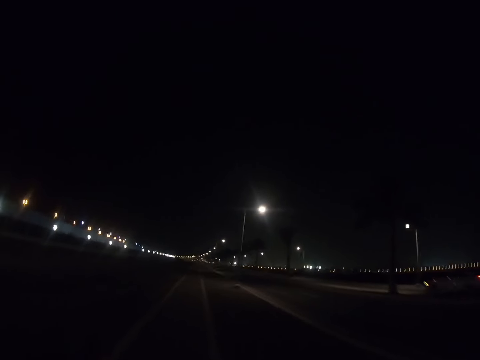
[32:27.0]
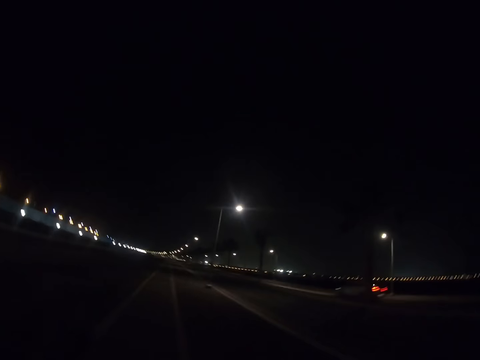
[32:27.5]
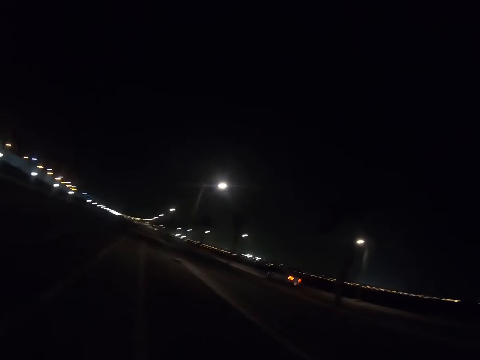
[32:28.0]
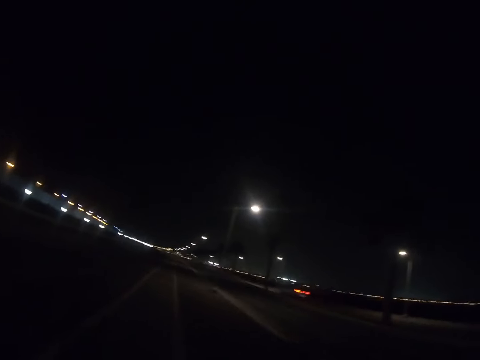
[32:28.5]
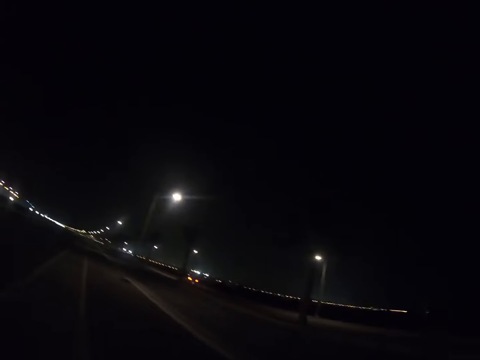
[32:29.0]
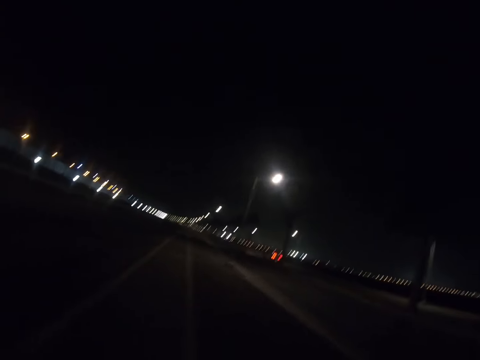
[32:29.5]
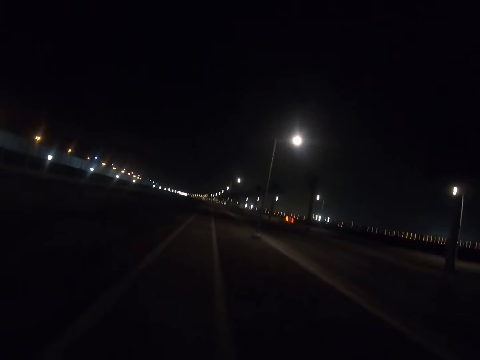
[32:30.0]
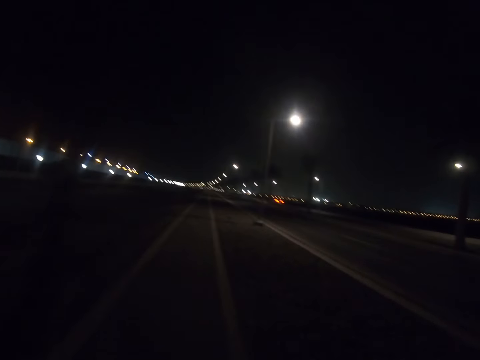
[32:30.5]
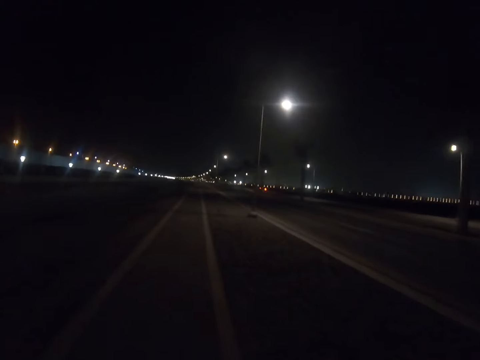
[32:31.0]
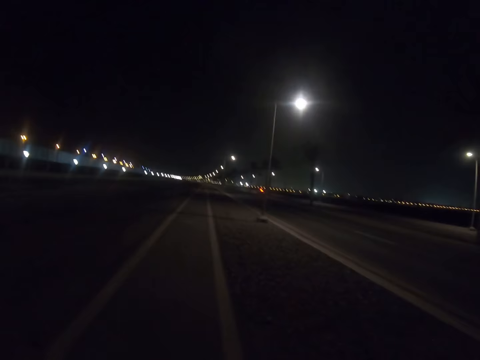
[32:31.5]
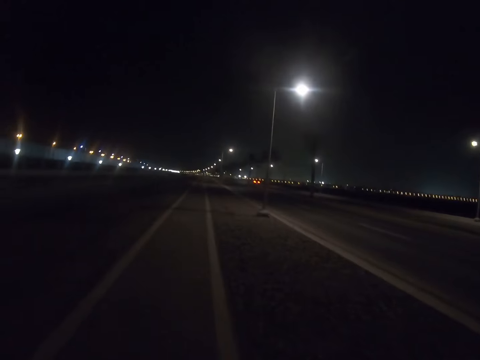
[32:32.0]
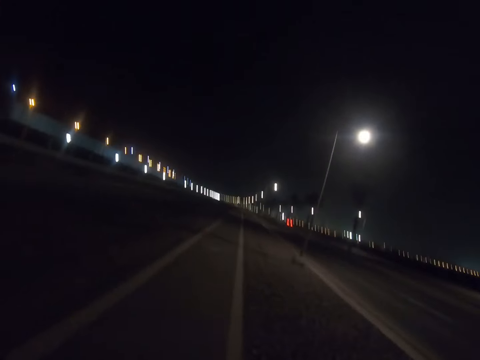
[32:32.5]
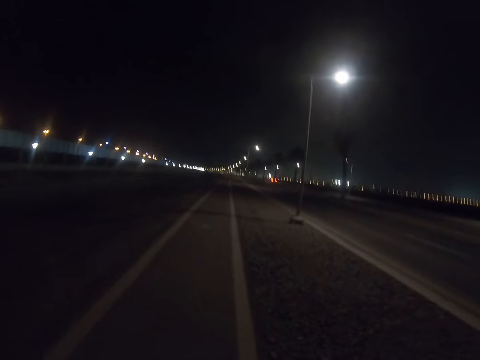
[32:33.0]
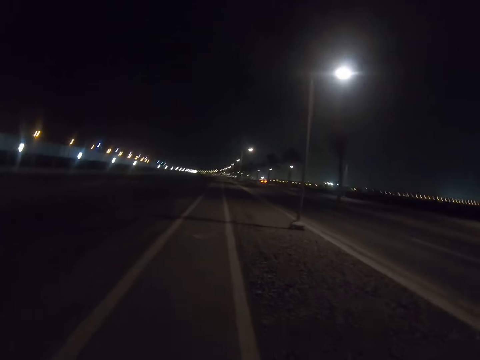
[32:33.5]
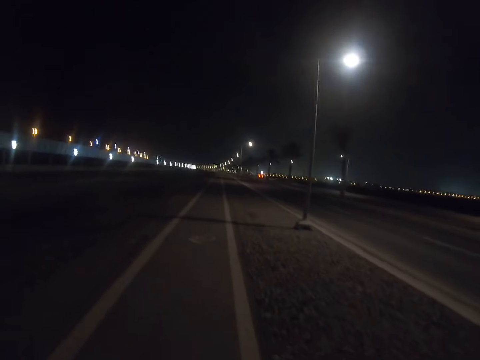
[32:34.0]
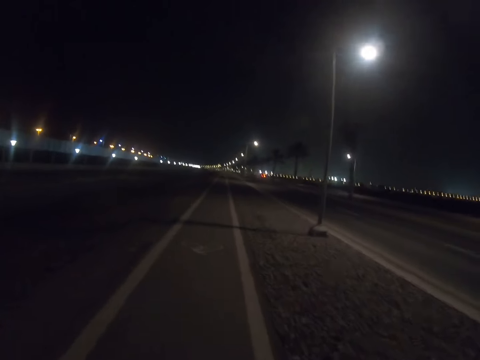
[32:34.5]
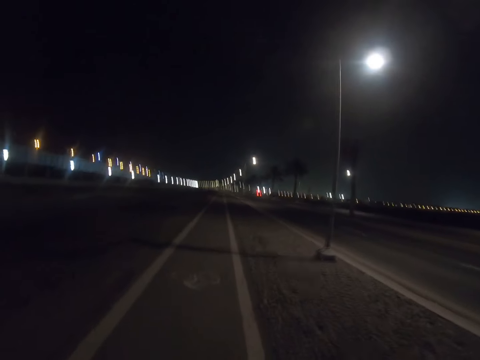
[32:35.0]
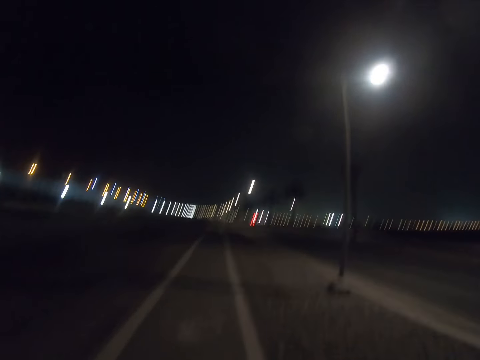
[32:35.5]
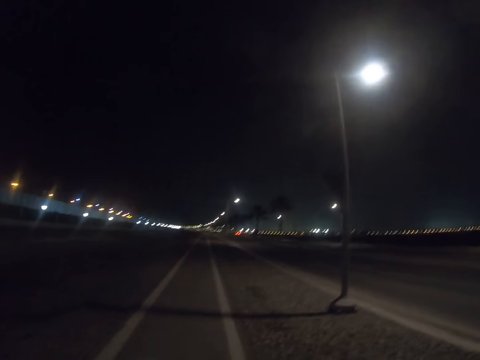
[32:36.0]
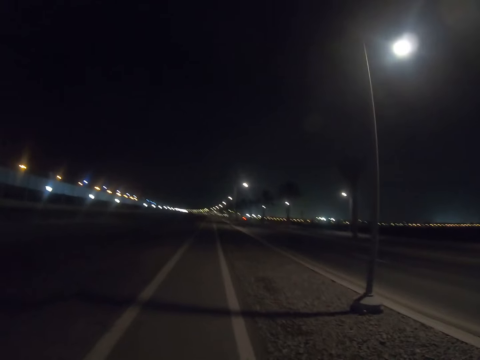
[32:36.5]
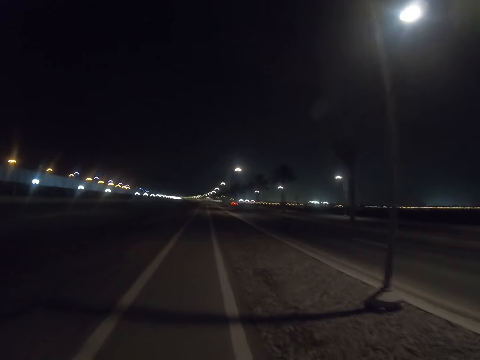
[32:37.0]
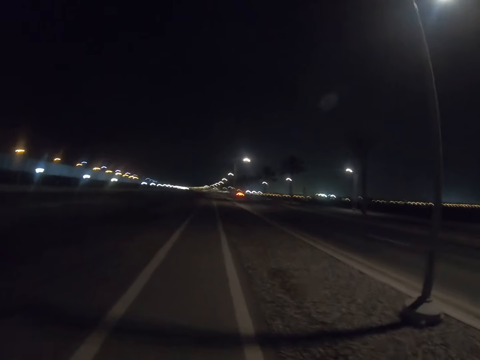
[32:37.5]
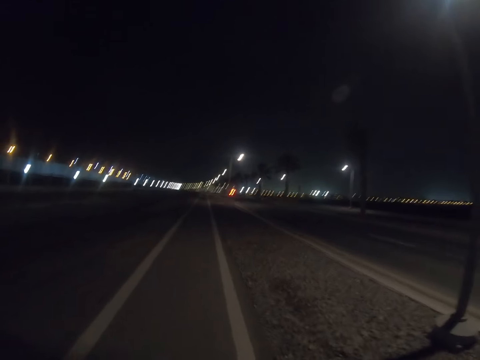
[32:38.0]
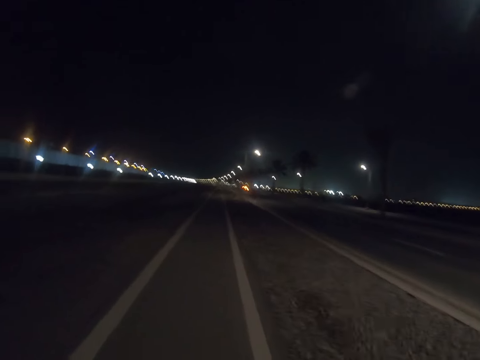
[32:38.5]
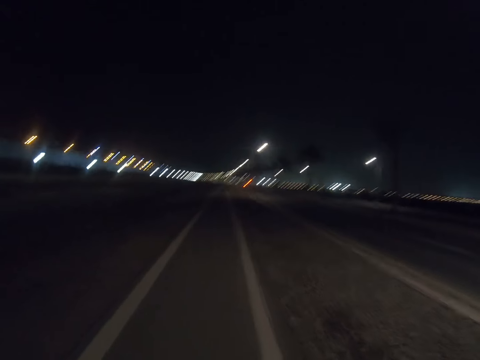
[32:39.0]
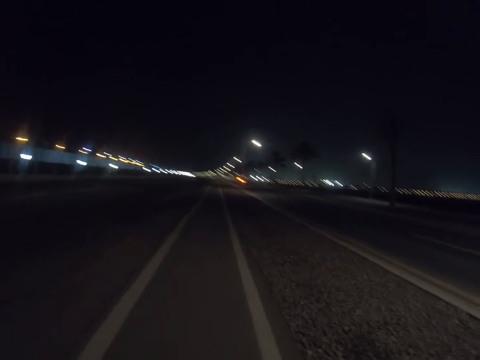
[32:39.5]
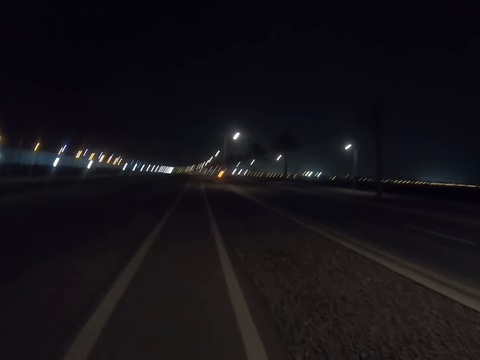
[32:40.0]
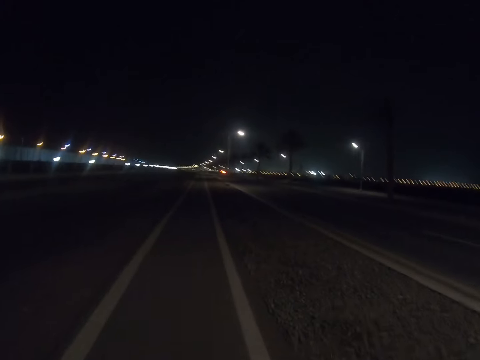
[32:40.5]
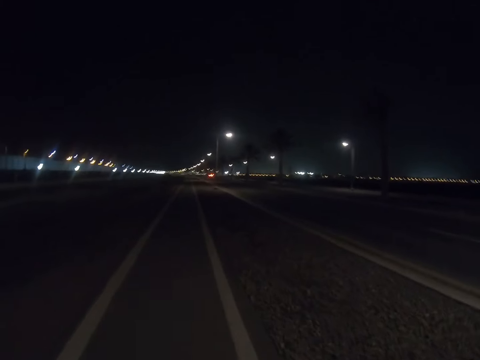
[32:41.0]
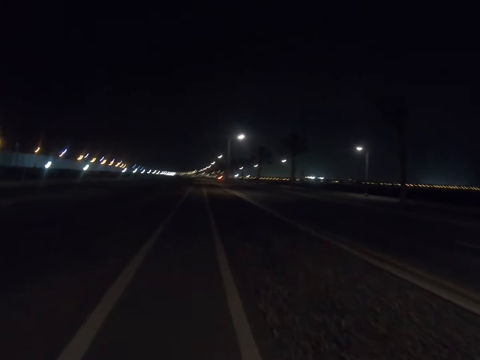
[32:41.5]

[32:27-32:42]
The camera wearer lifts up the hand.

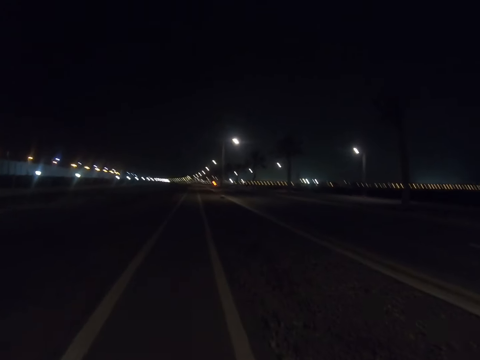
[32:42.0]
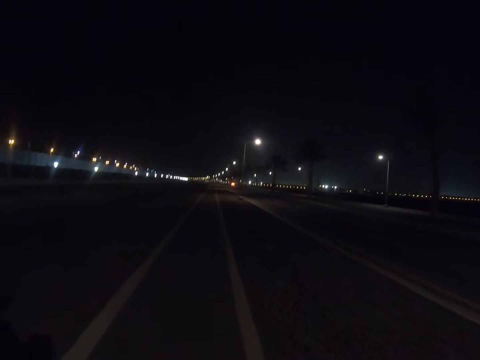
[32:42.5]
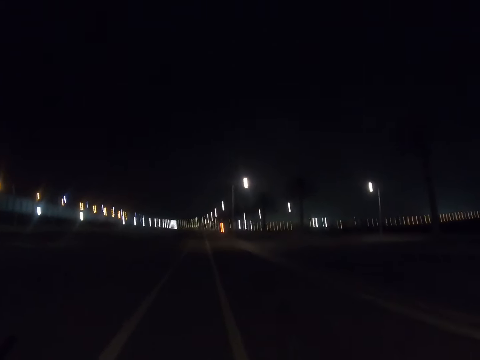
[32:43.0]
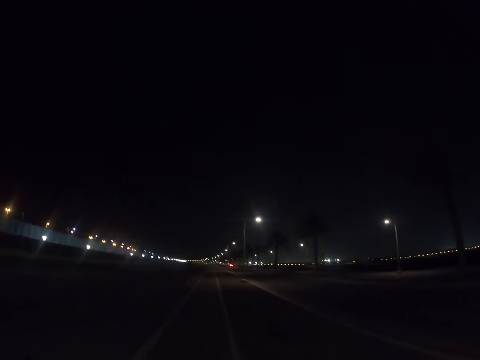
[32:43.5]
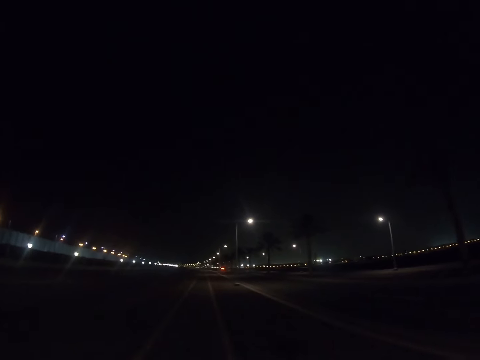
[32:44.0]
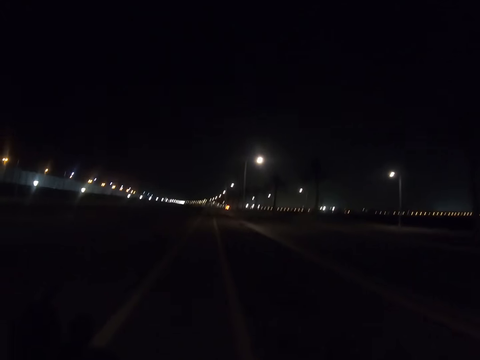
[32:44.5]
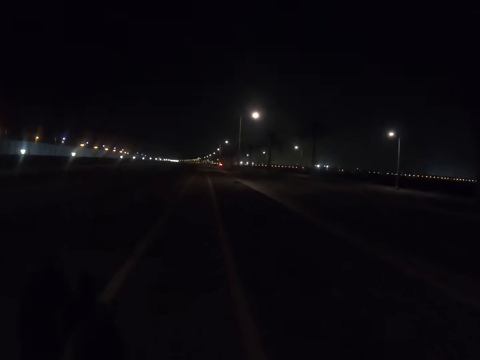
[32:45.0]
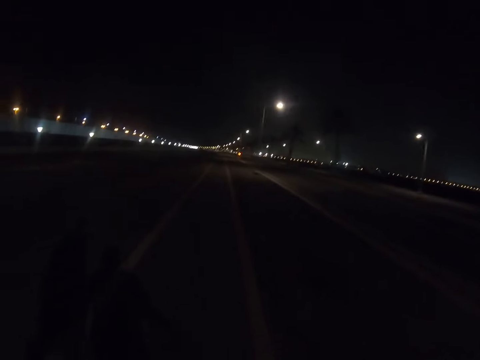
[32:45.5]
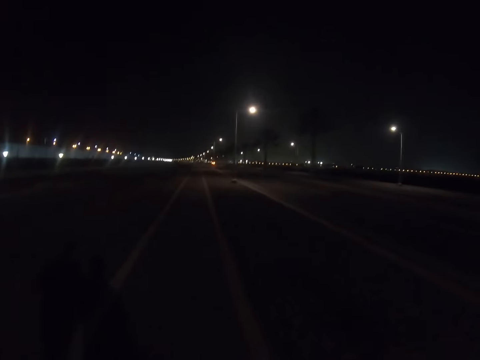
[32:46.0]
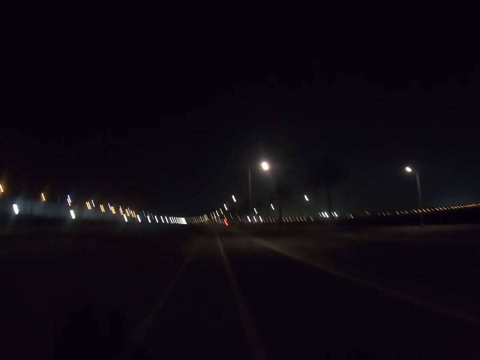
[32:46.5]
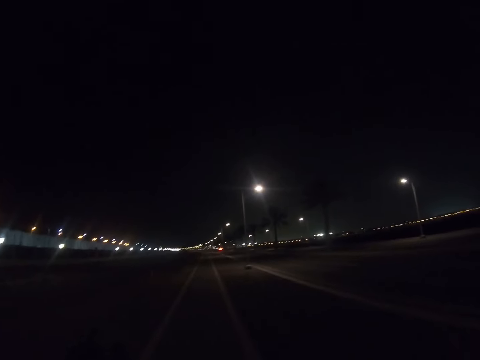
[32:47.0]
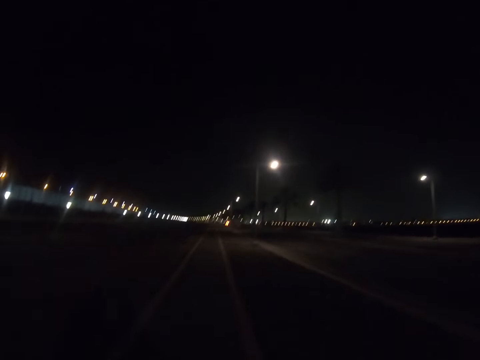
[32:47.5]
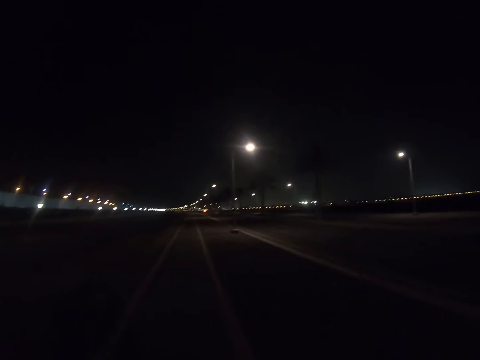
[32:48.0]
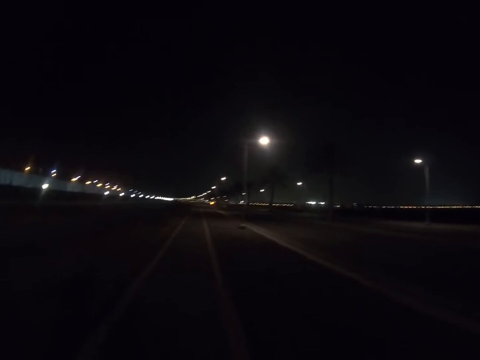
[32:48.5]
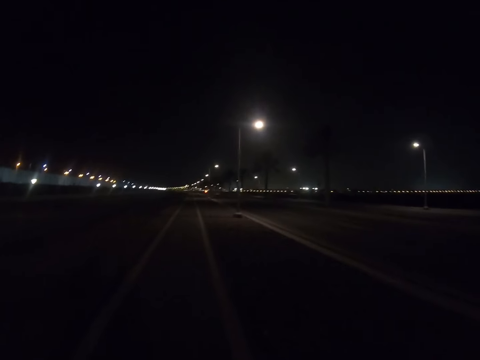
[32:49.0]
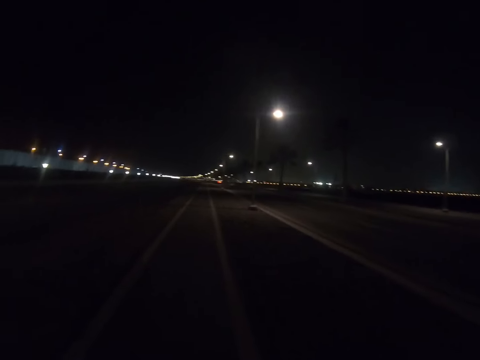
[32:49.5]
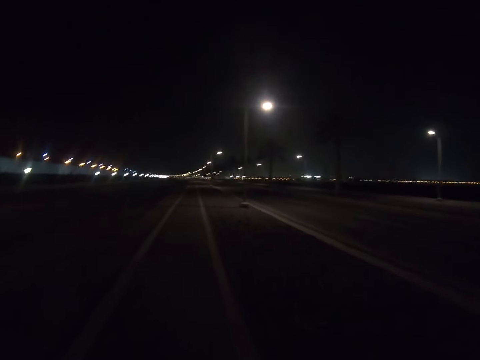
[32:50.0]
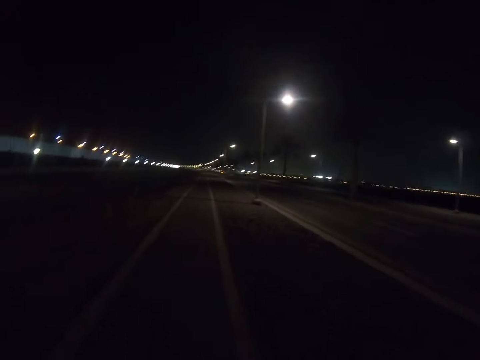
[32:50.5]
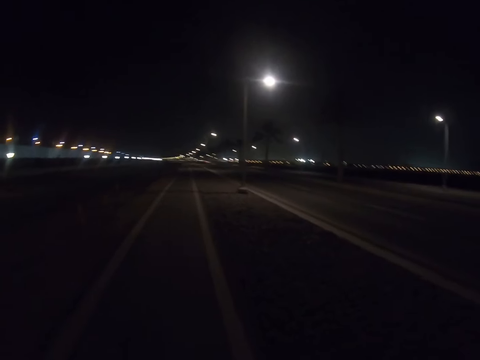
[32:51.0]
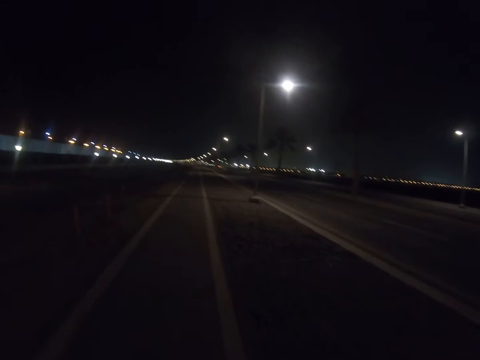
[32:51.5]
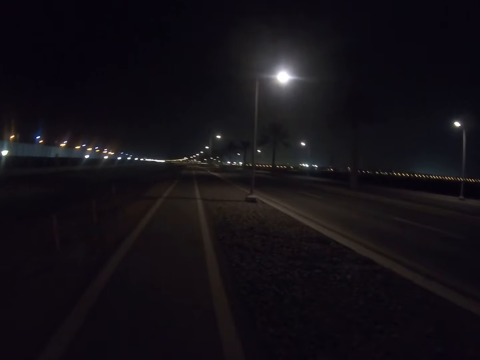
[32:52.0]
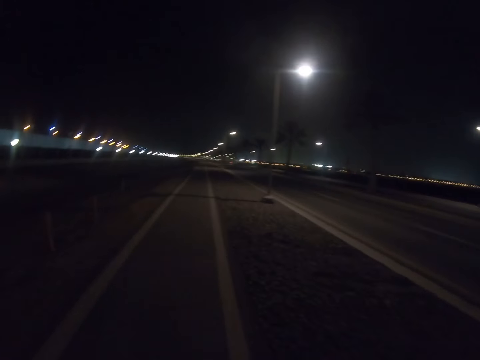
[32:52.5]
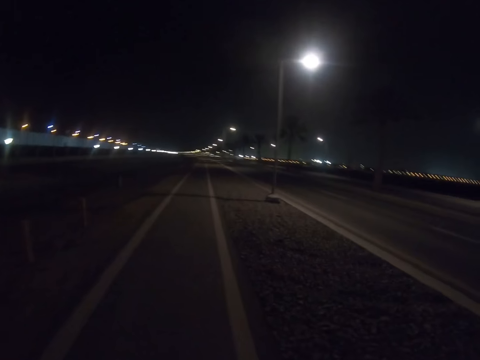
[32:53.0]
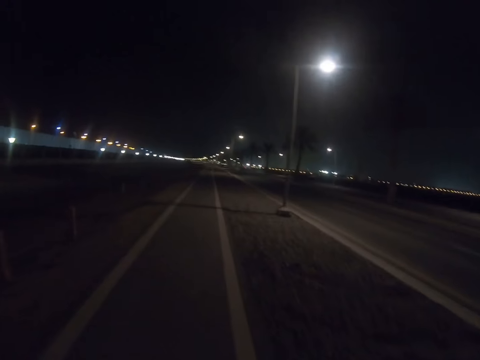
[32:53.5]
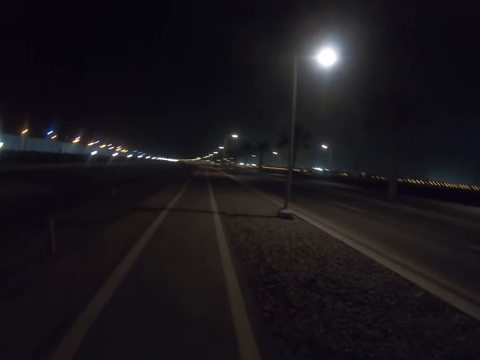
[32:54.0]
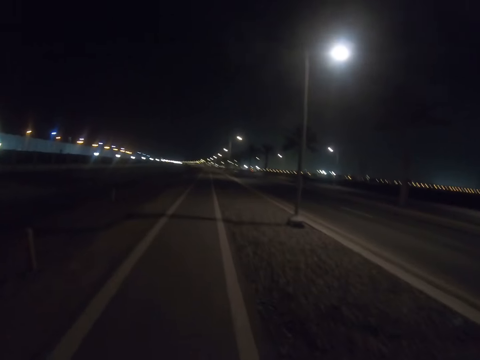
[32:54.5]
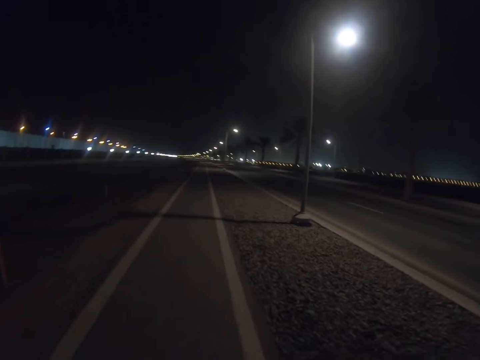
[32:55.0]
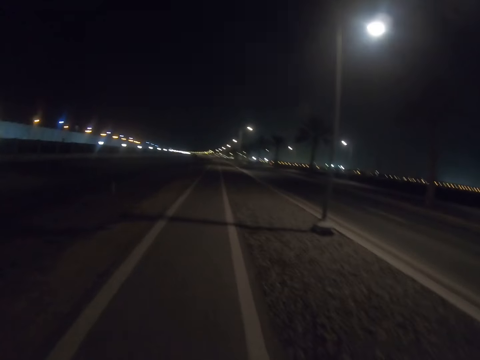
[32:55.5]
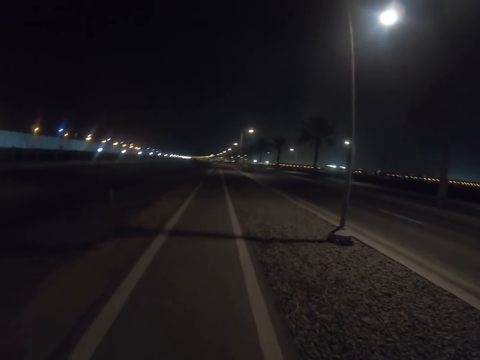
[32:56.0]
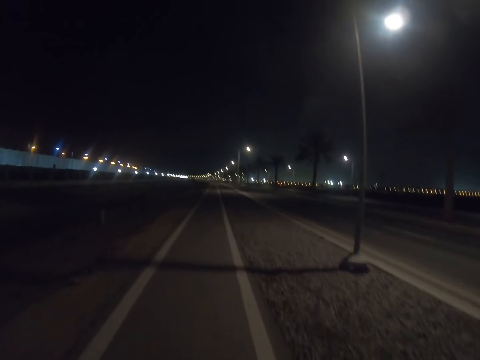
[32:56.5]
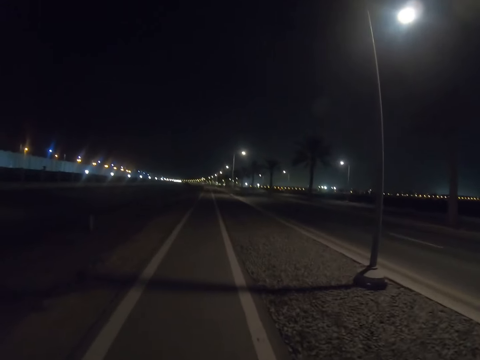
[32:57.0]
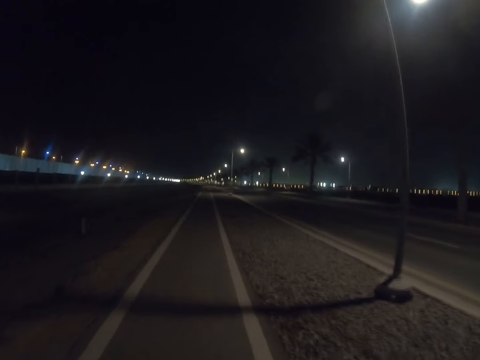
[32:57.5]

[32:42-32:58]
A person walks.
